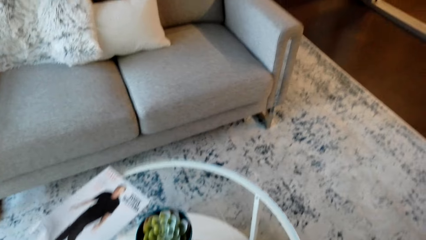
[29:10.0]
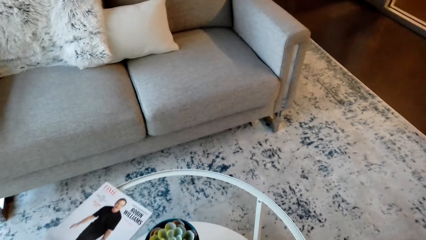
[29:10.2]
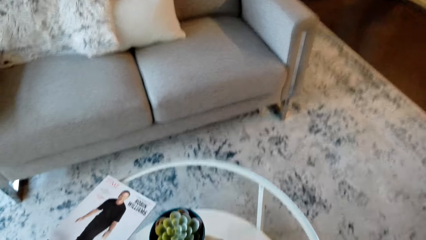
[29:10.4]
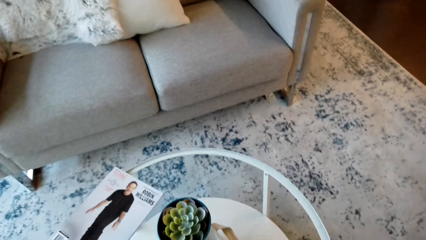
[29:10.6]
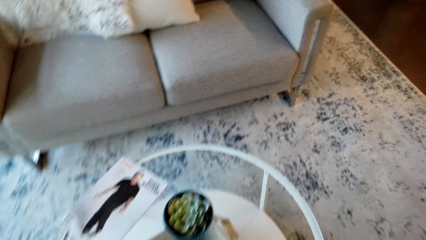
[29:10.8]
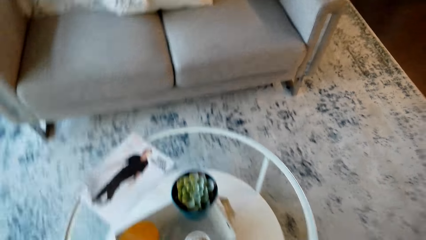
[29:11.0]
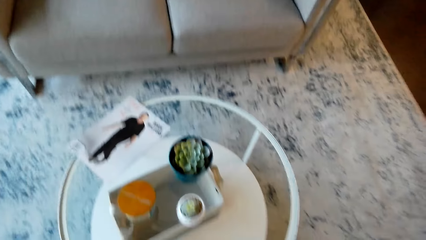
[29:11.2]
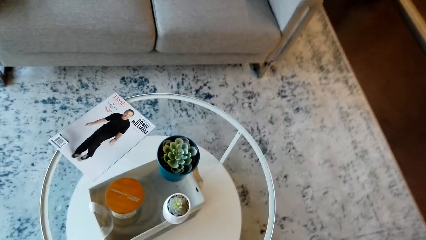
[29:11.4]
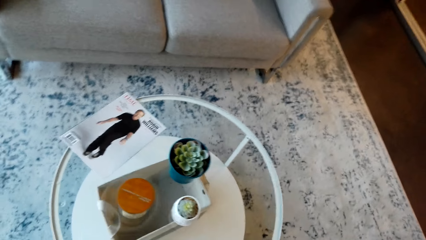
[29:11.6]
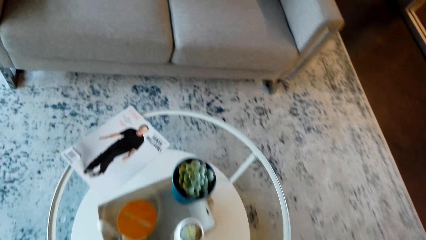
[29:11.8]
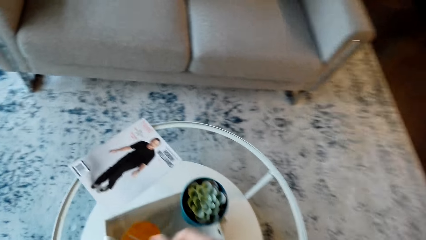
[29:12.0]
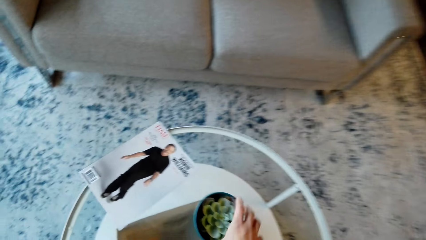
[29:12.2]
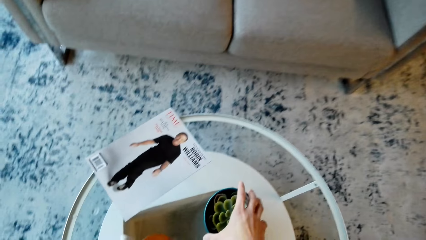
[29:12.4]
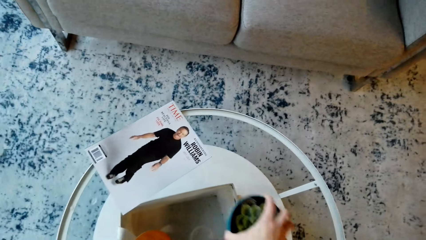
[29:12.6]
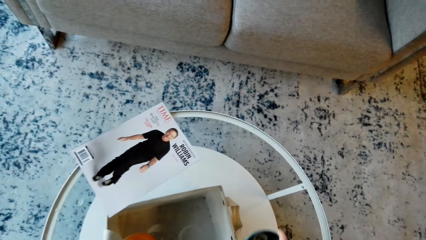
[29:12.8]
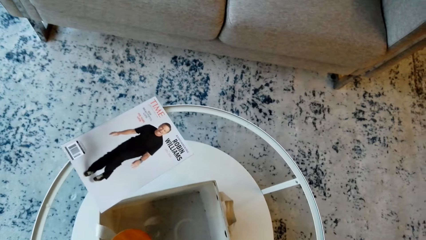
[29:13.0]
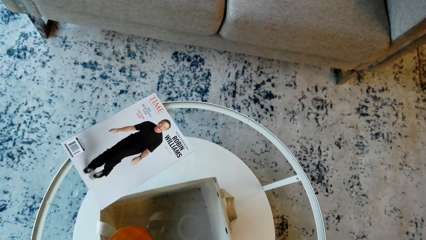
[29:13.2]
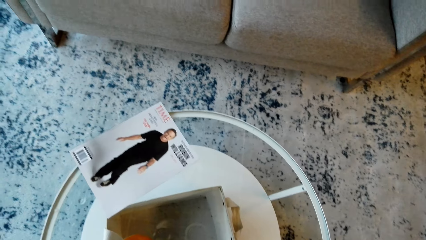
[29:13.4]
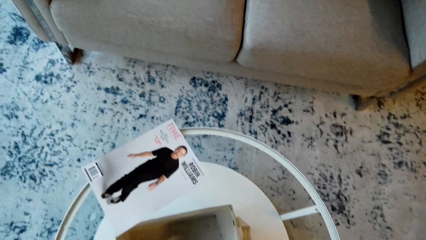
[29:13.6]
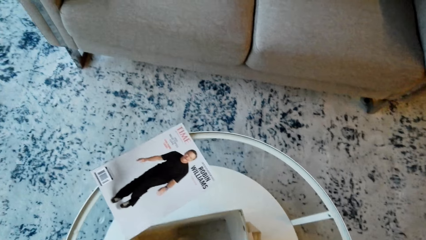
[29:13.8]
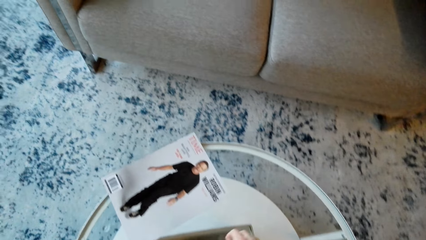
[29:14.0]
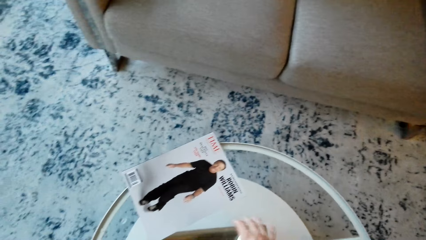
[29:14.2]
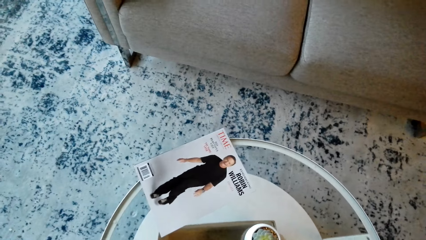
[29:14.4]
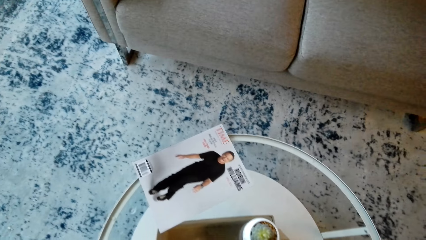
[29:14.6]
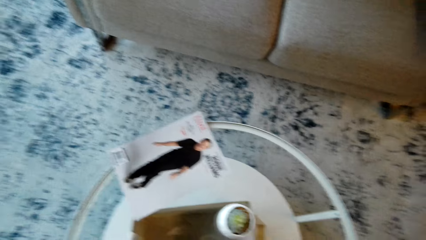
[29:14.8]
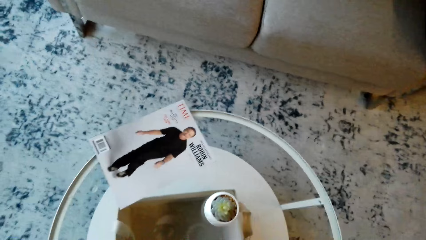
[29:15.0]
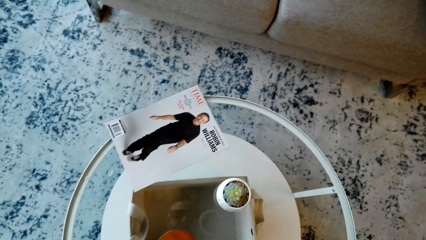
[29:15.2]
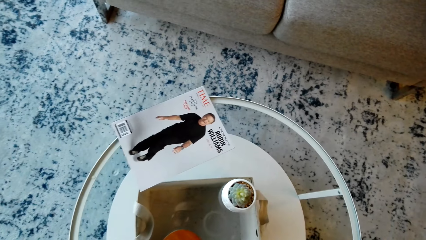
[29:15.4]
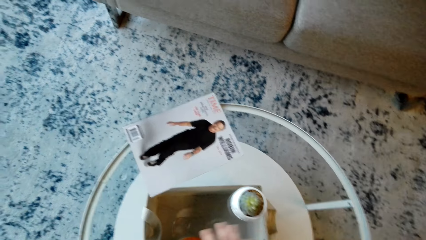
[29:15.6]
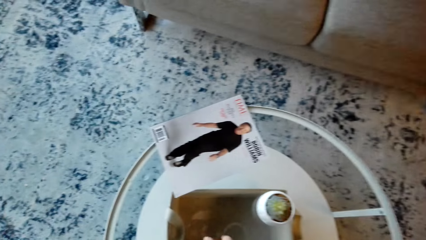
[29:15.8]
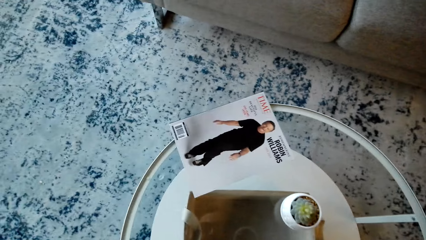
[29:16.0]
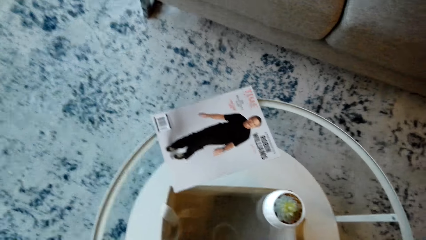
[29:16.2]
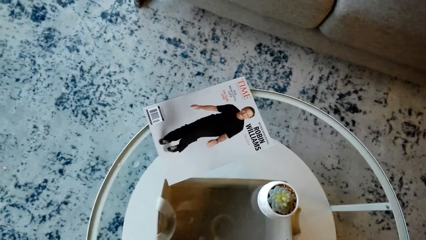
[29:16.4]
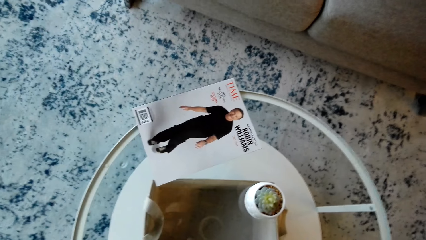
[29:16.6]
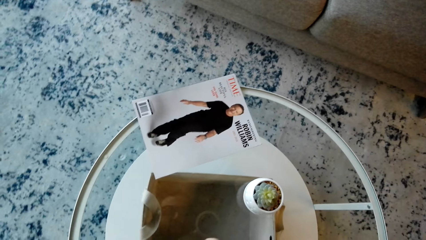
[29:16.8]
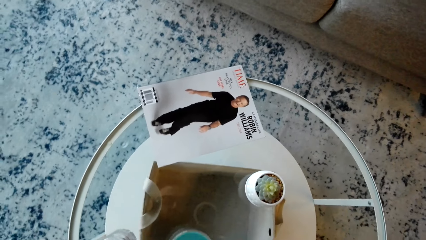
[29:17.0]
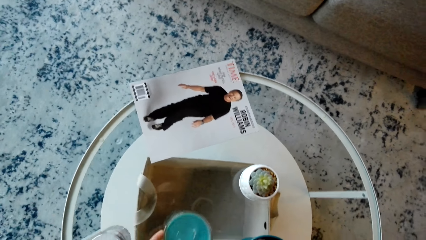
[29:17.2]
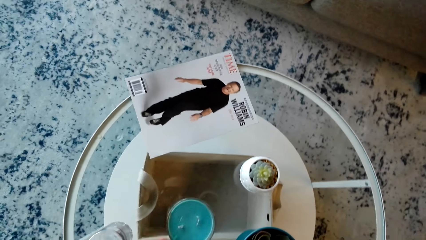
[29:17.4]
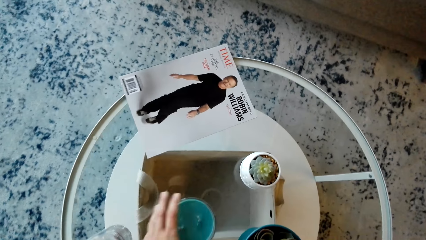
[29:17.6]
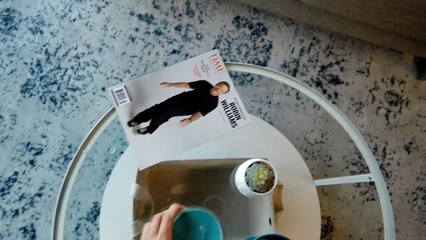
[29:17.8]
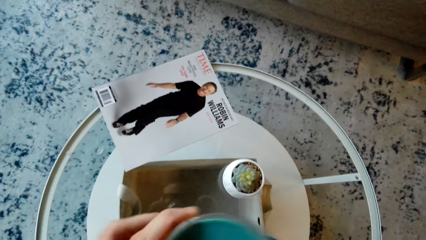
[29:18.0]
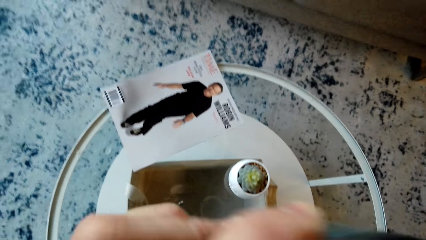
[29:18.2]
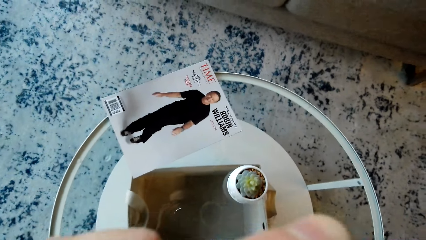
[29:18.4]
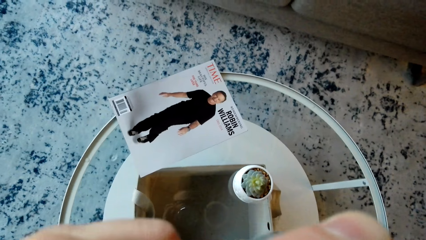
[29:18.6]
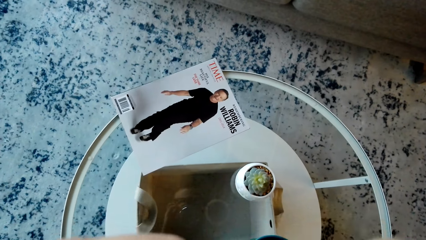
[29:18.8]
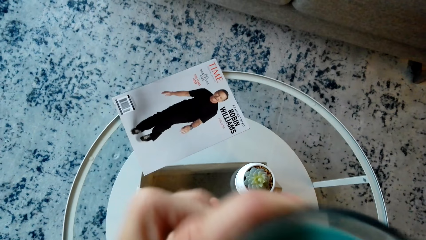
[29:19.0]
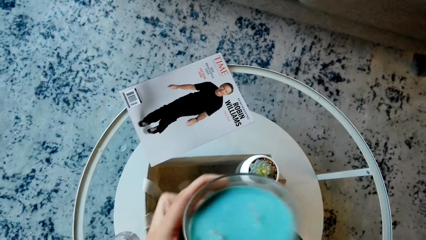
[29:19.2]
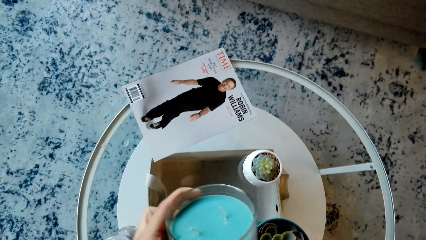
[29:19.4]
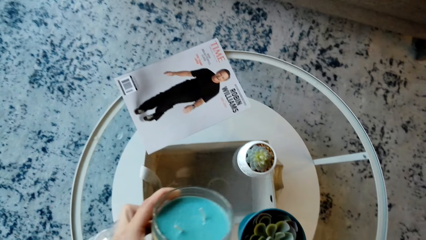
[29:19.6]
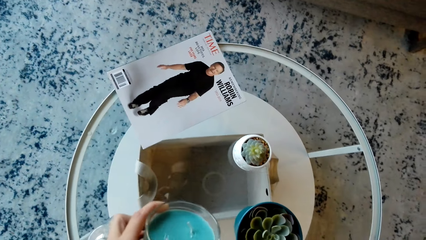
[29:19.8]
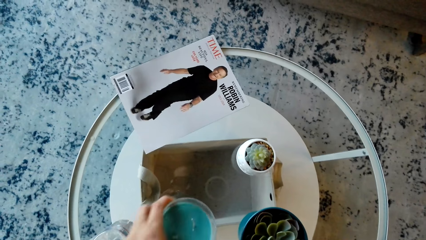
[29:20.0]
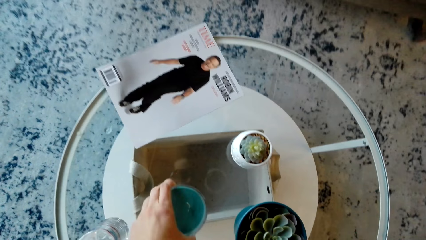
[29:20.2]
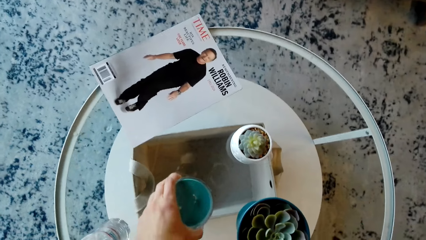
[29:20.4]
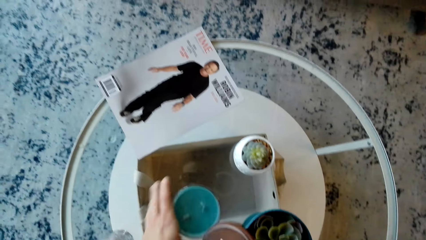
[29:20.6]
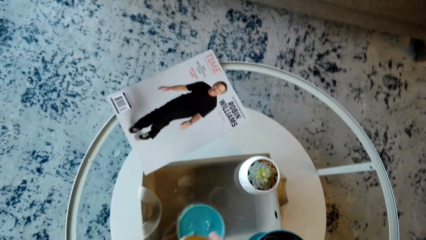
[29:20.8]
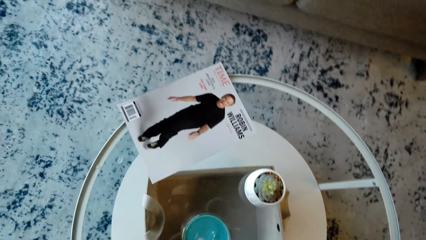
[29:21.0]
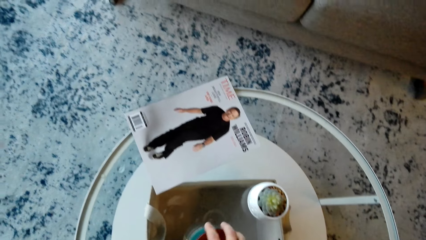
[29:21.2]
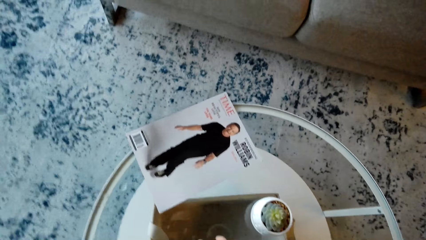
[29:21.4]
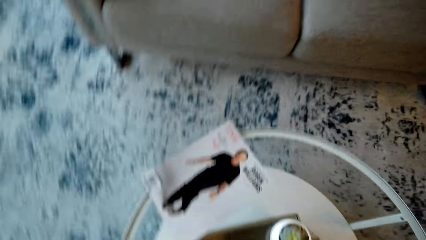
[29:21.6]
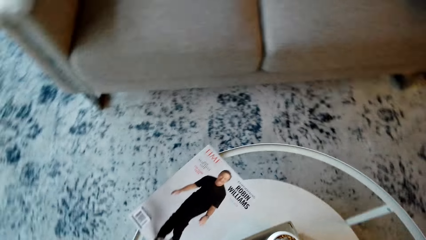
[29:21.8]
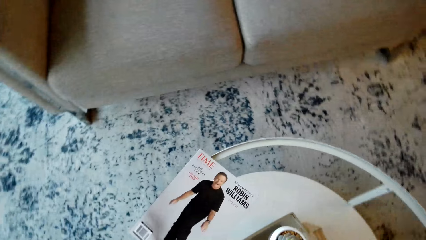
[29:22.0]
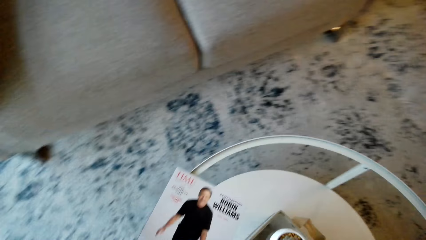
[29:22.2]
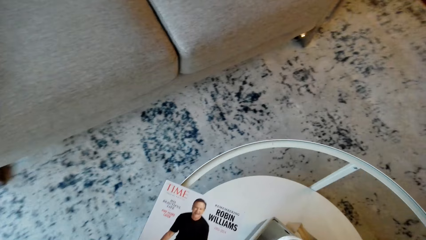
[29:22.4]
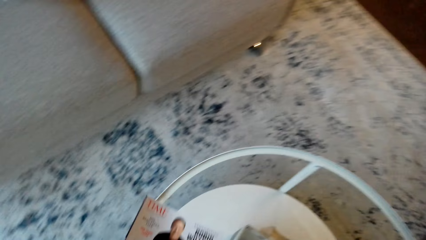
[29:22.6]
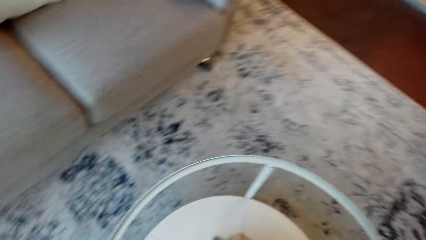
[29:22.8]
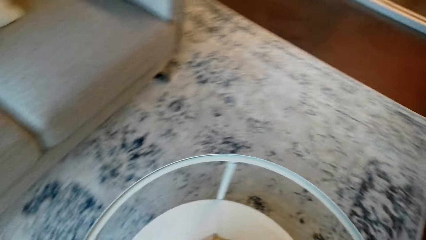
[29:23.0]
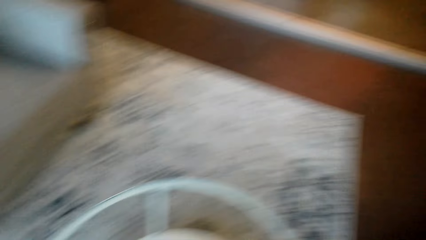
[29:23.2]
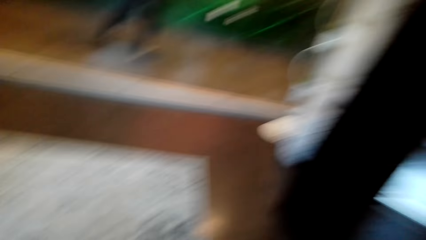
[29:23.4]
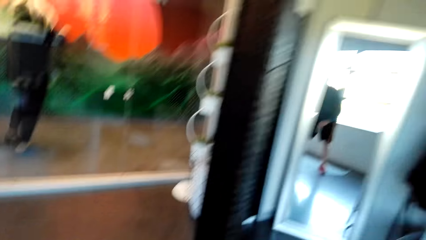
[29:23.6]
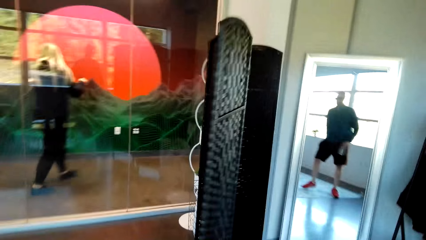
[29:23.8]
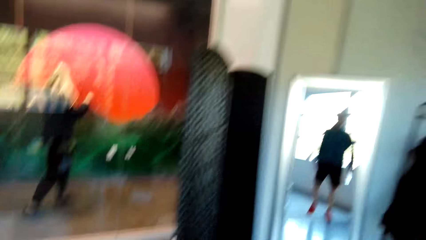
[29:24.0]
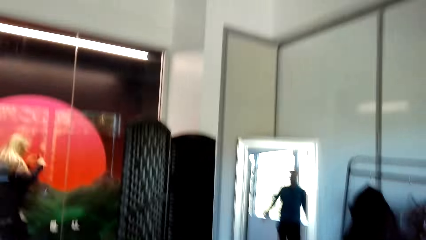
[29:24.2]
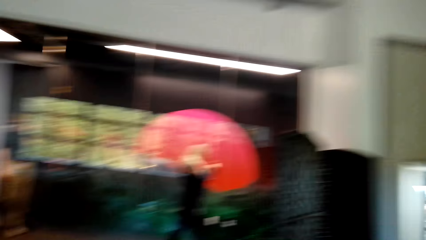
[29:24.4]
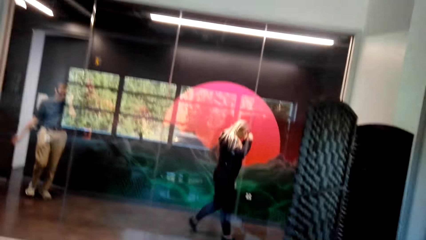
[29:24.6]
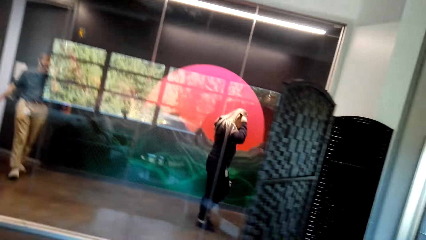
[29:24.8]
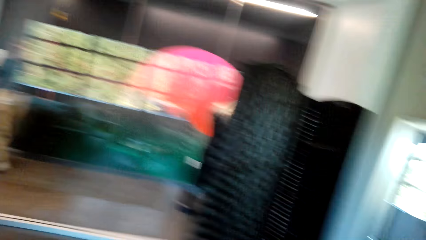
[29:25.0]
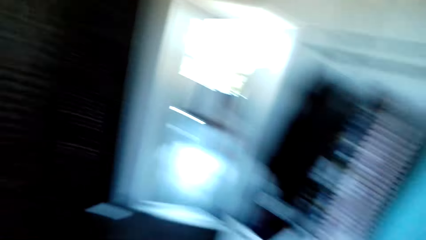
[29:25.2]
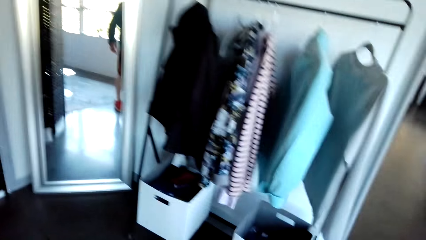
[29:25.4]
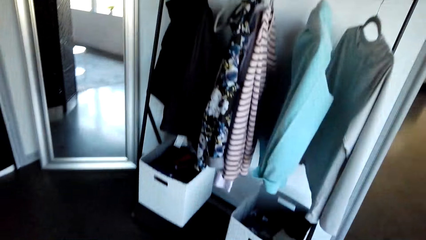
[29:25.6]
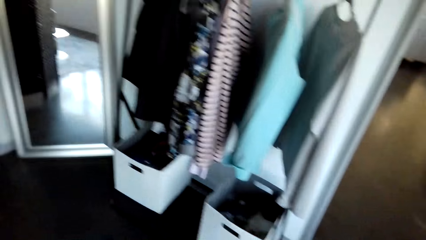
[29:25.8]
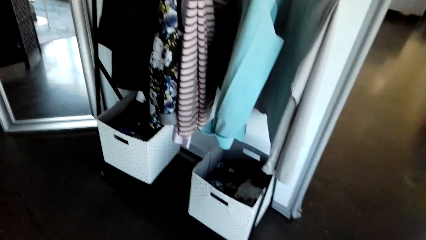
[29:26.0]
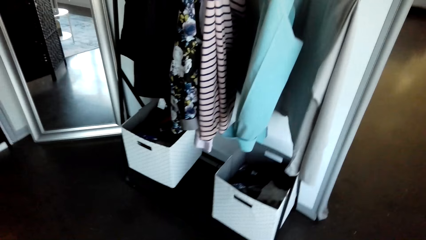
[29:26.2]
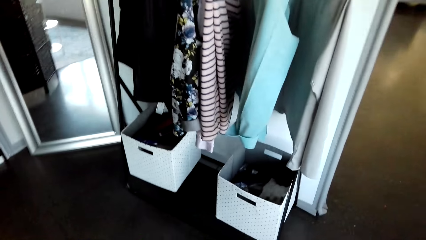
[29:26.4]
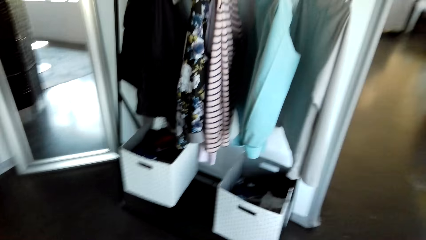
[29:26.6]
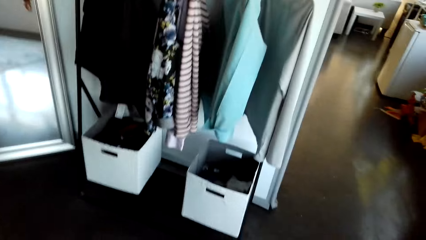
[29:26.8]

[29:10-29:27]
The camera wearer pulls the chair. They move the plant vase. They take a bowl. They move a can, pick up the can, and sniff the can. They take a lid. They put the can down. They put the lid on the table. They close the can. They look around the house. They walk around.
